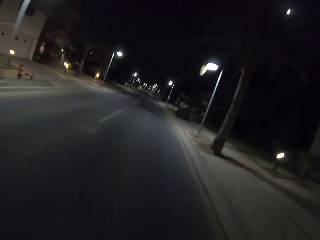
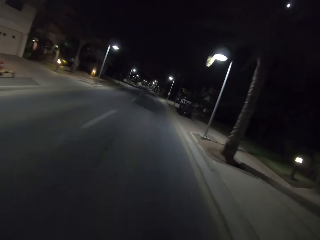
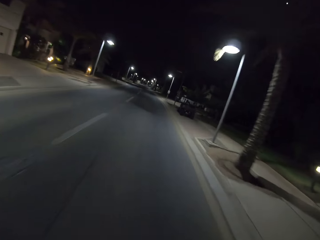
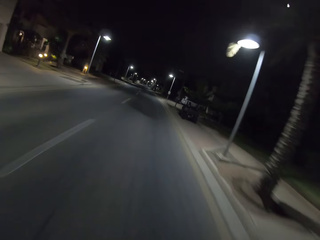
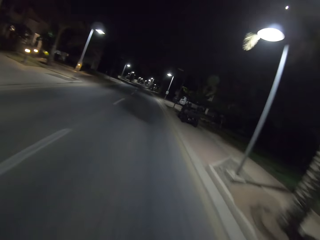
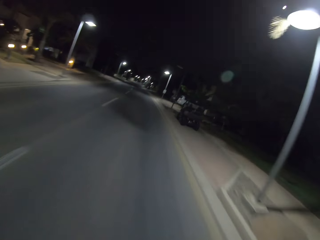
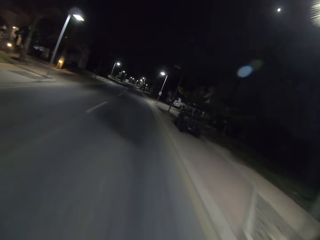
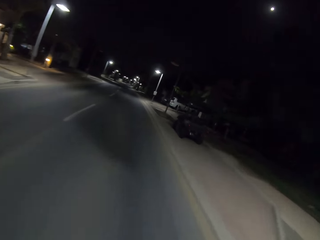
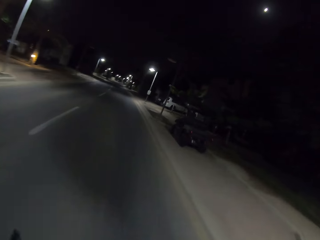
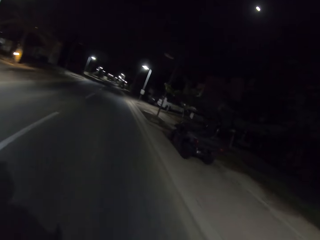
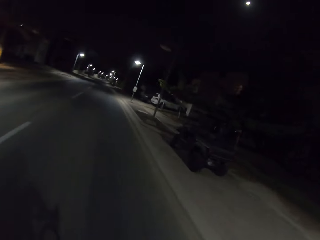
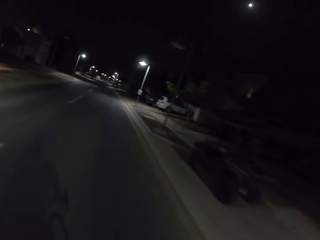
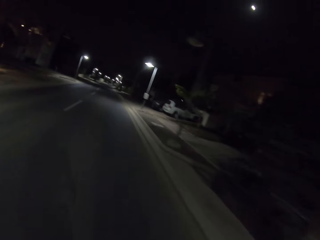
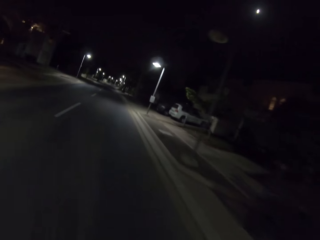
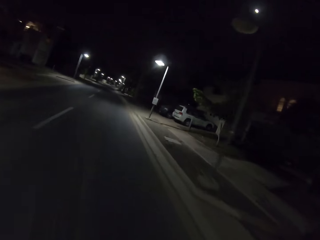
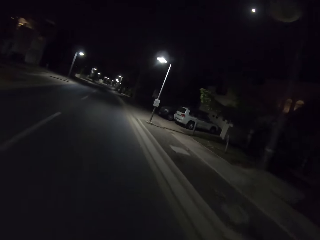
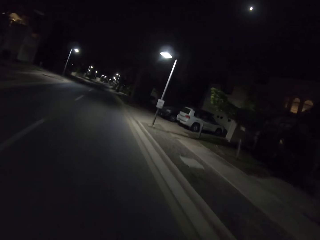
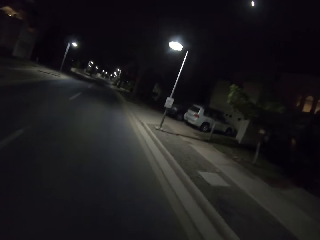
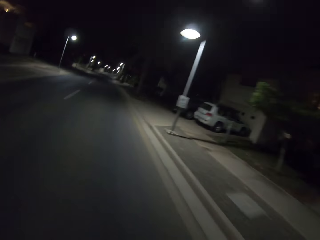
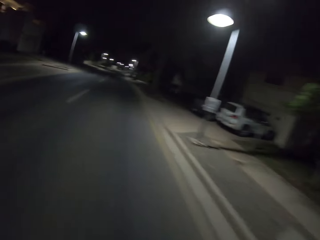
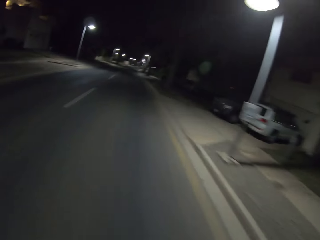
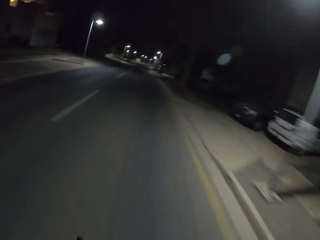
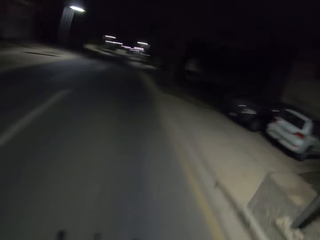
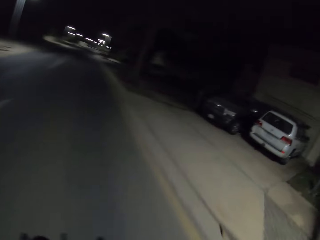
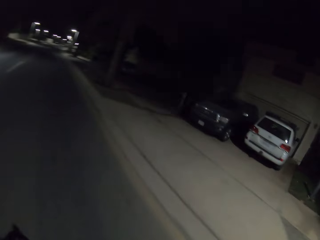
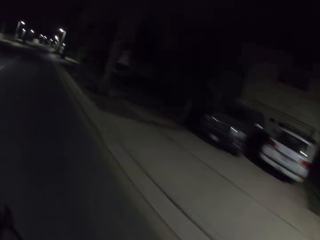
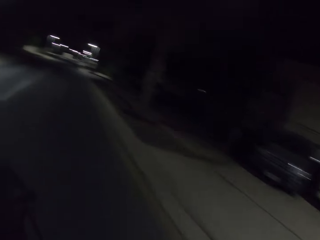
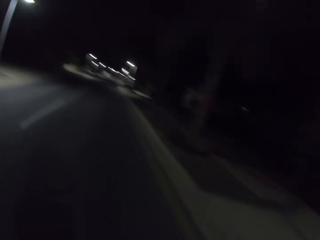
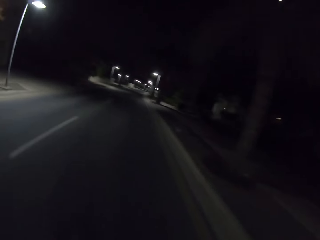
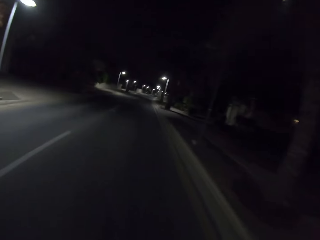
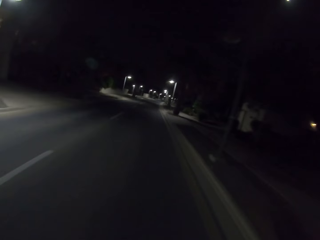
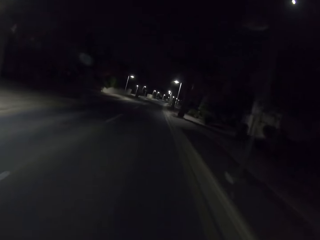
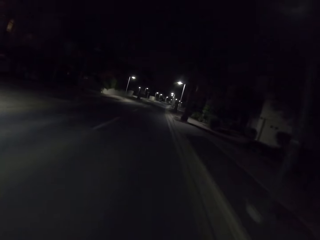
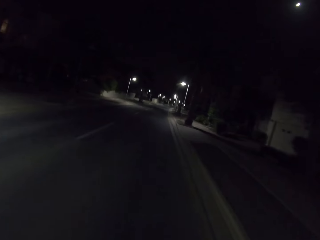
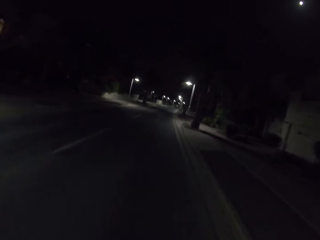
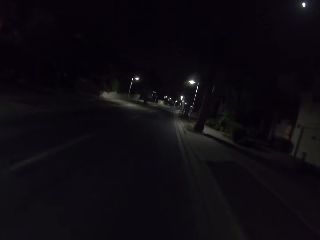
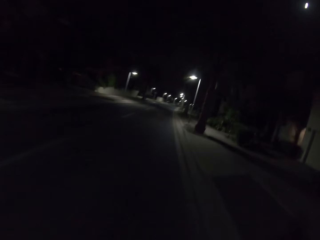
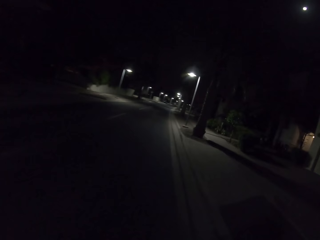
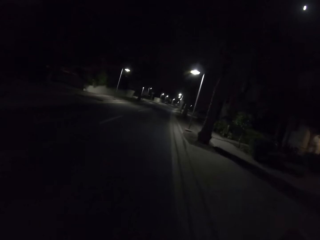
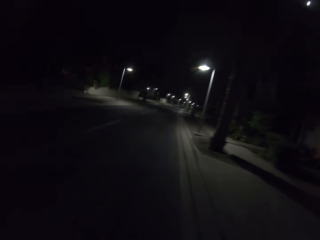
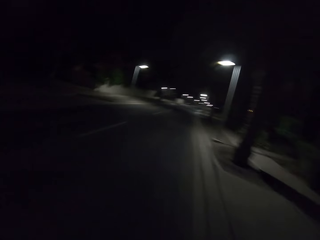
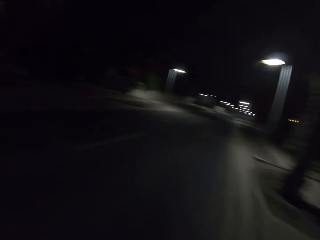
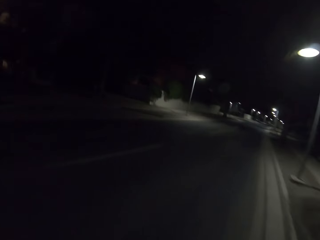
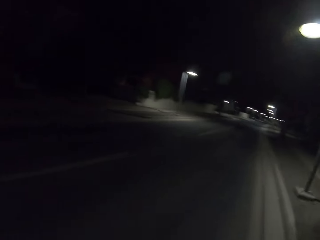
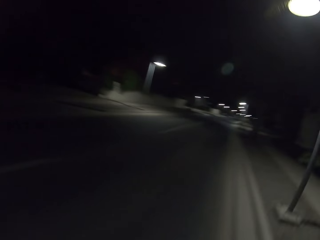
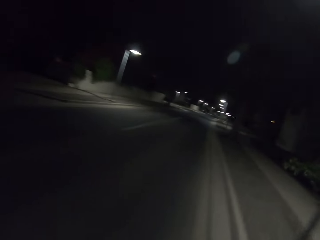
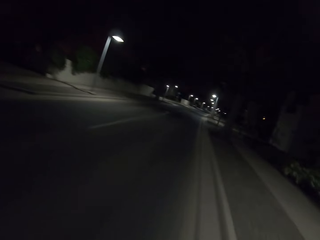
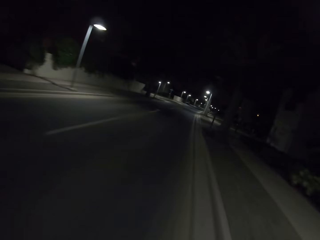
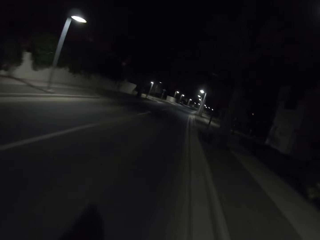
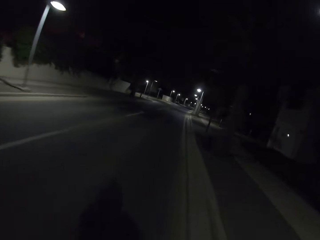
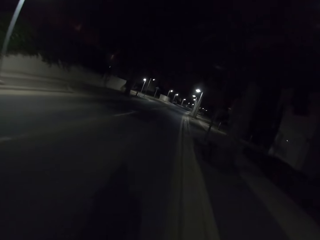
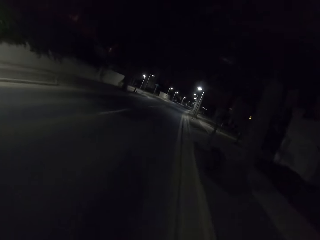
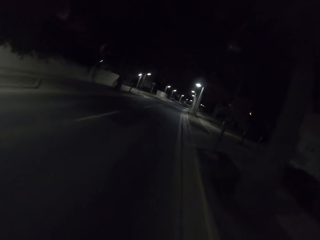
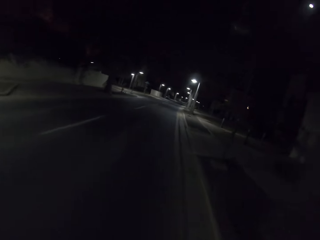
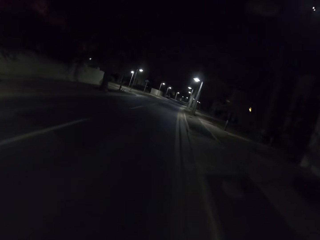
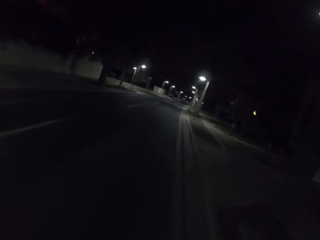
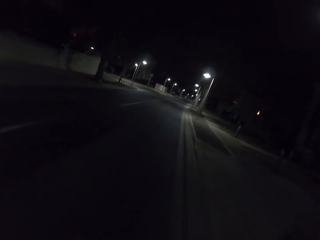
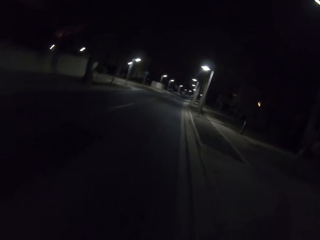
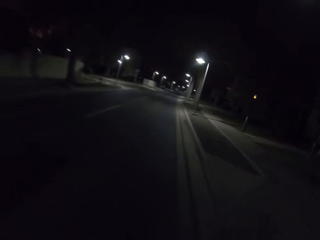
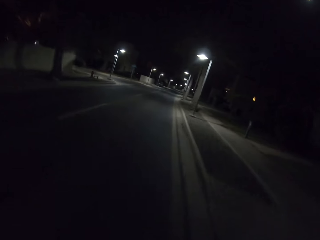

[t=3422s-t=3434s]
The camera wearer rides the bicycle and looks around.

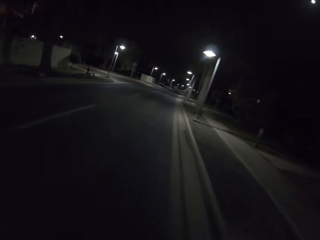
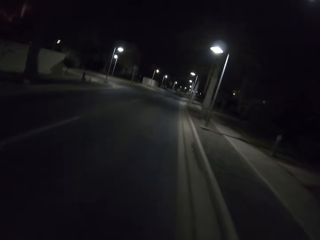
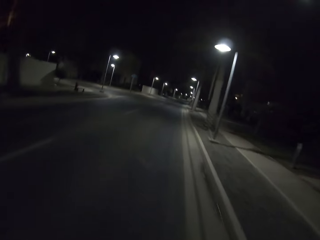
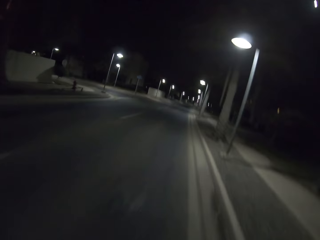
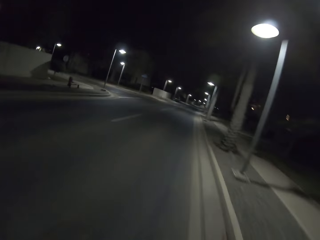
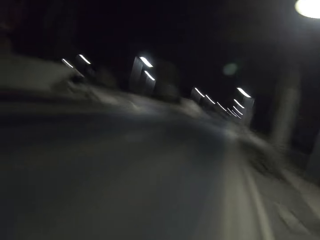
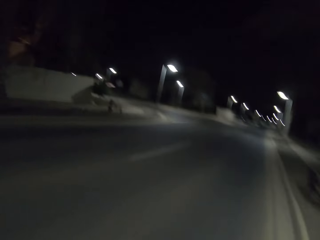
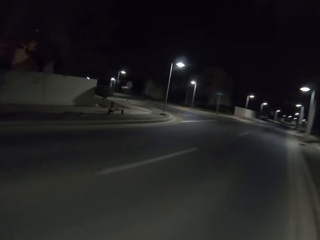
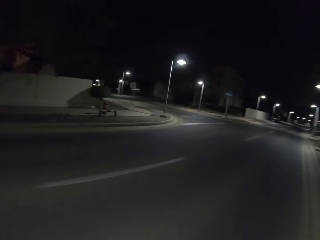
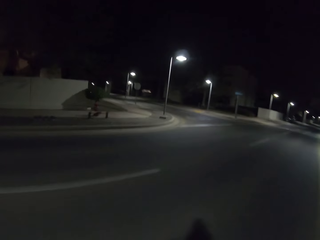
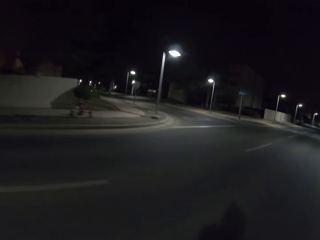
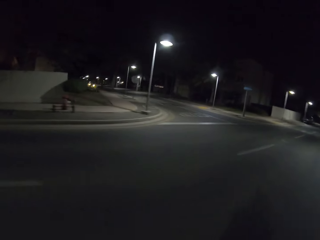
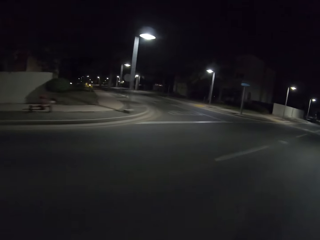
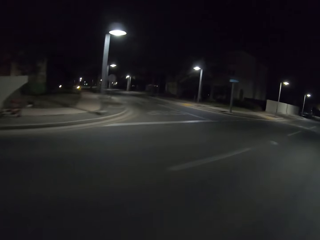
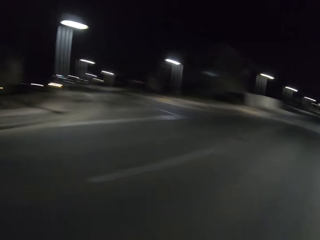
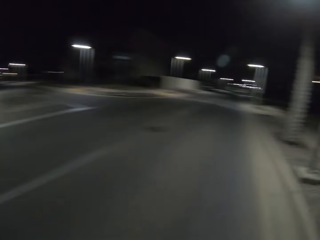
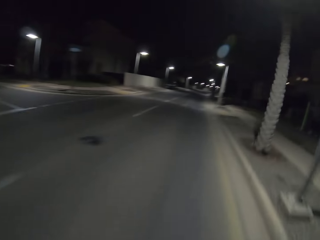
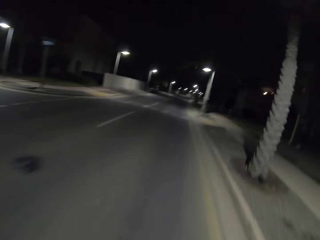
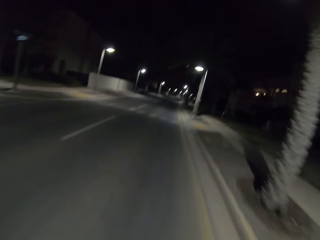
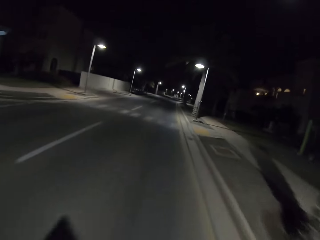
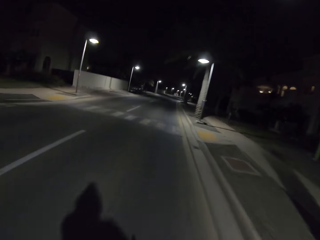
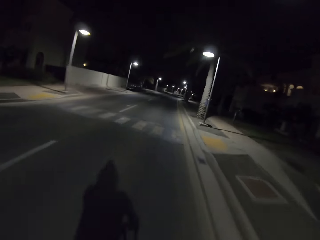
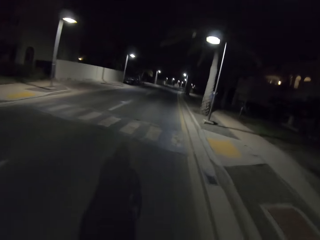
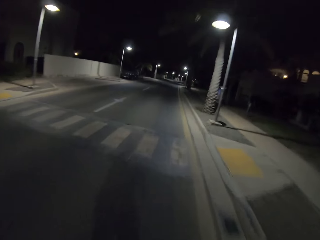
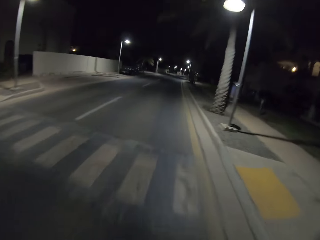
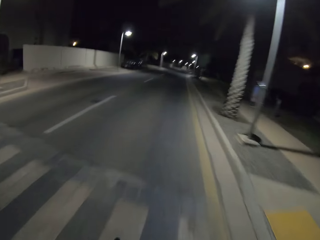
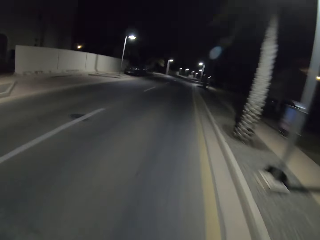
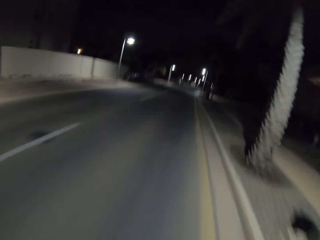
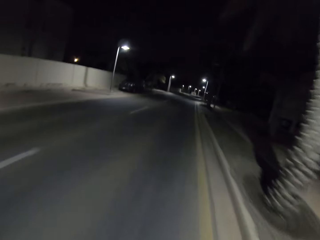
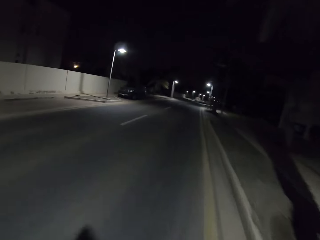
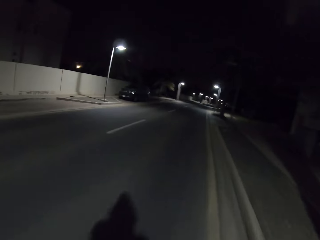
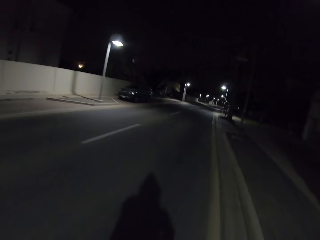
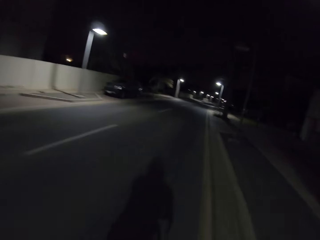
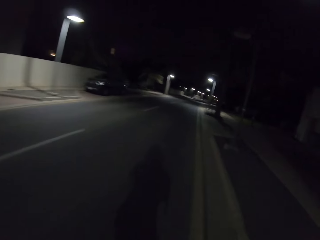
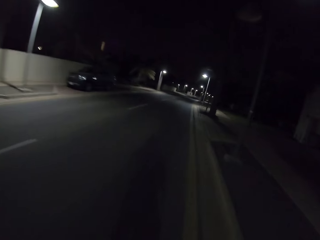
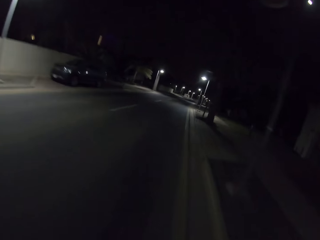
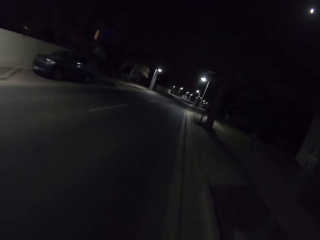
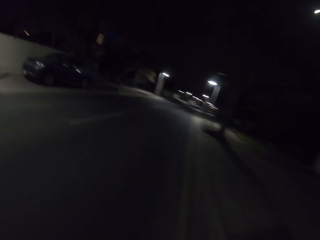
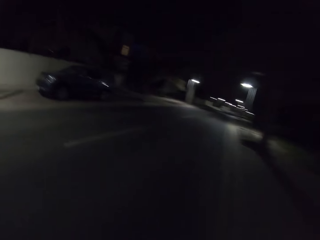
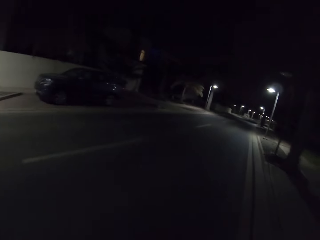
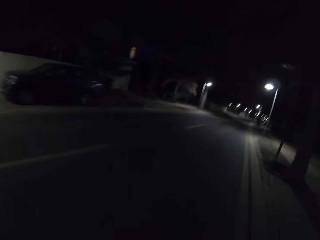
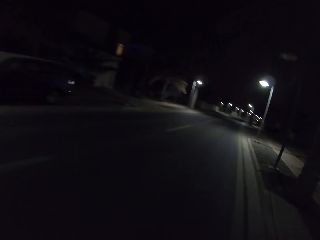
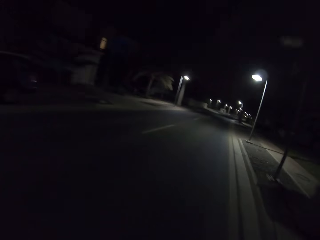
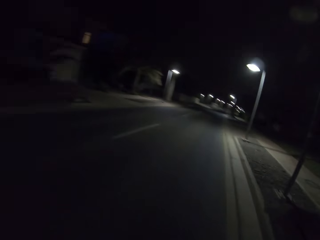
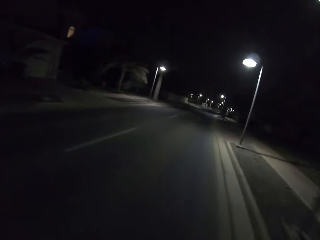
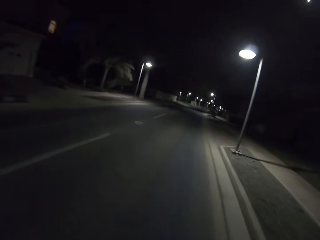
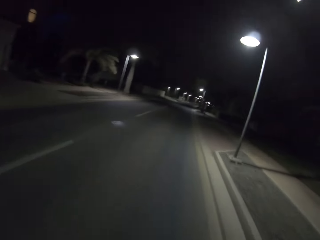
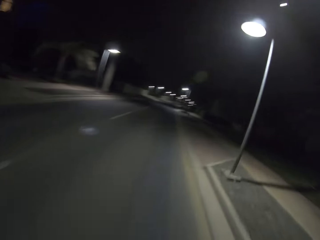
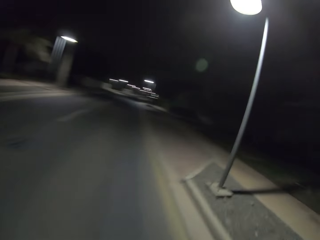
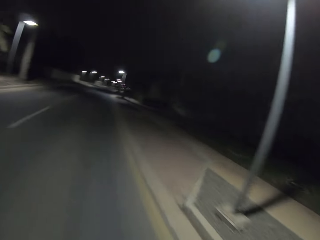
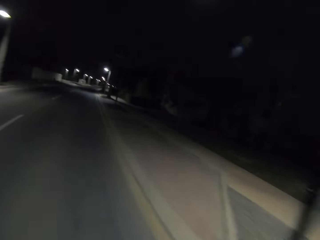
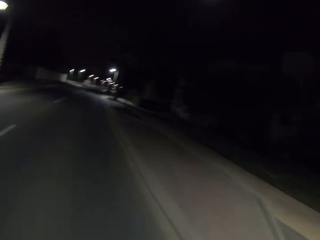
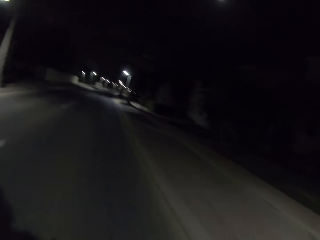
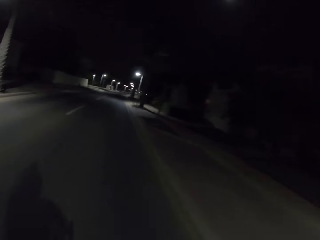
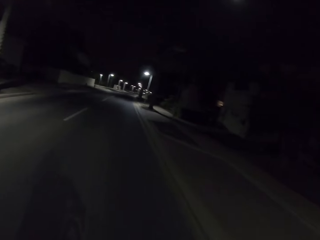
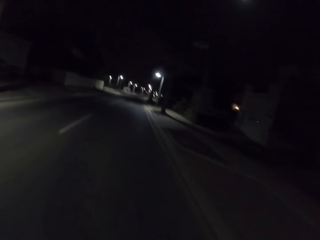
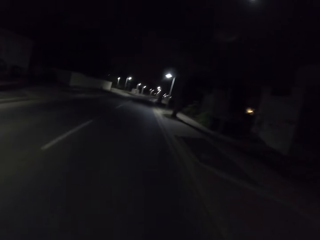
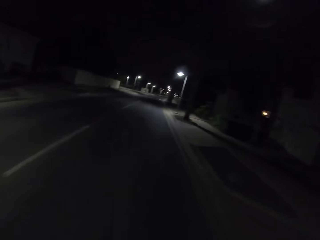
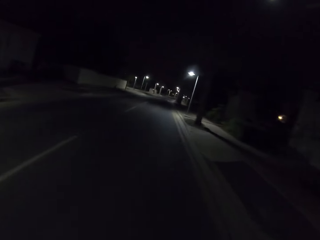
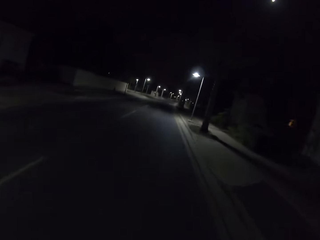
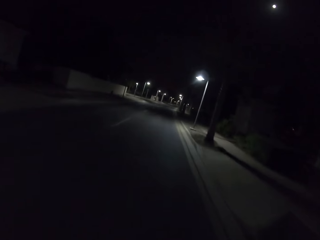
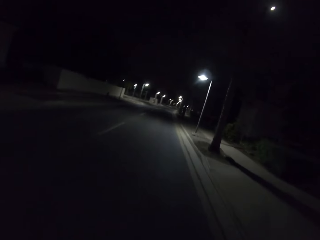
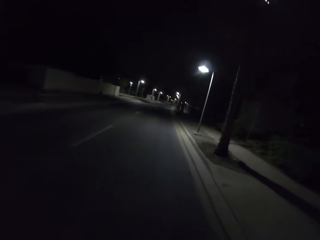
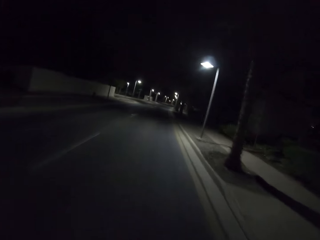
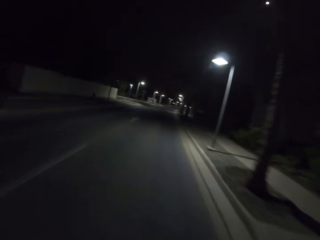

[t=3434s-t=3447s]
The camera wearer rides the bicycle and looks around.
